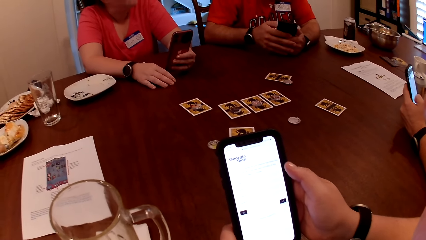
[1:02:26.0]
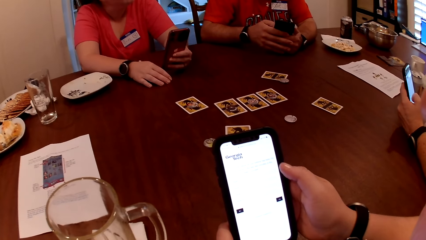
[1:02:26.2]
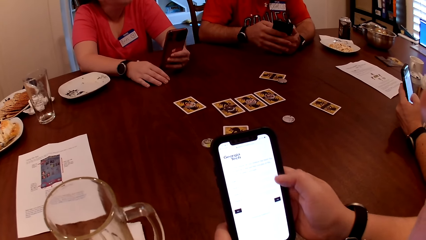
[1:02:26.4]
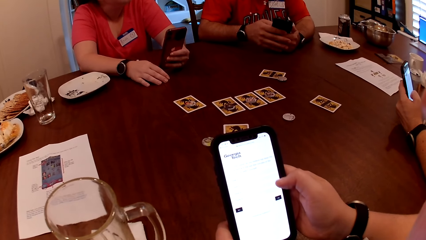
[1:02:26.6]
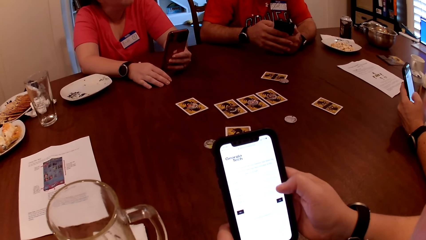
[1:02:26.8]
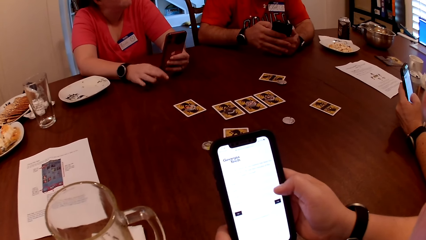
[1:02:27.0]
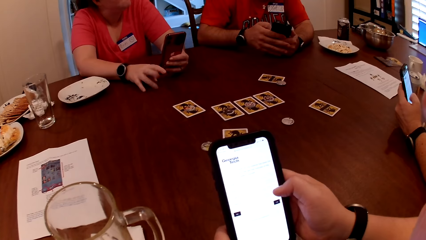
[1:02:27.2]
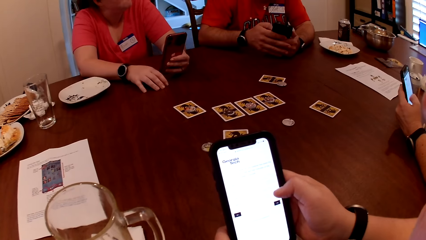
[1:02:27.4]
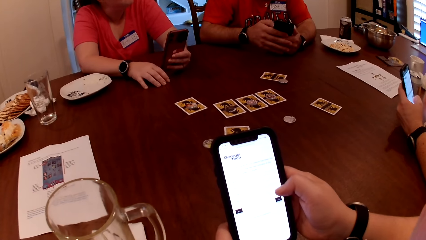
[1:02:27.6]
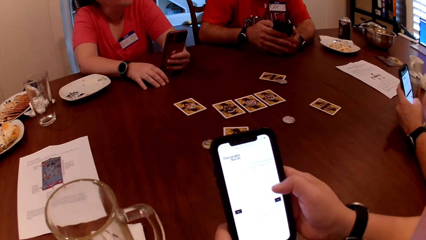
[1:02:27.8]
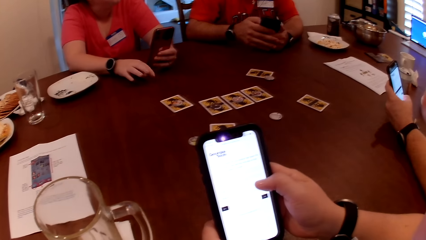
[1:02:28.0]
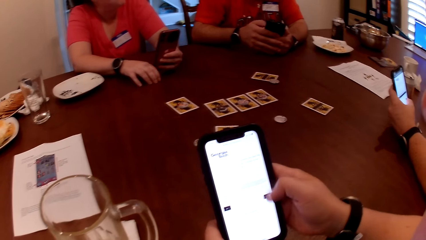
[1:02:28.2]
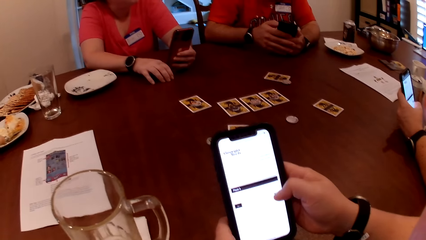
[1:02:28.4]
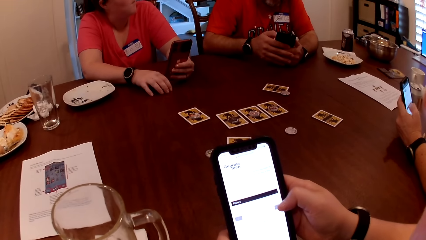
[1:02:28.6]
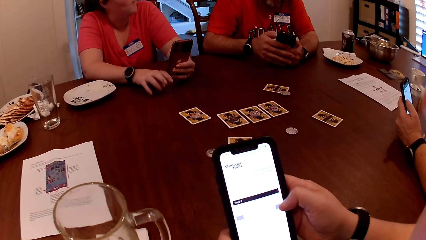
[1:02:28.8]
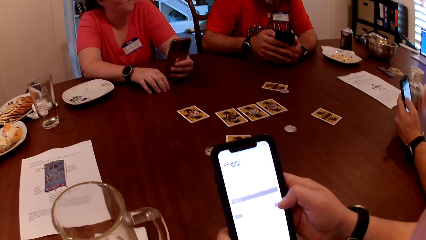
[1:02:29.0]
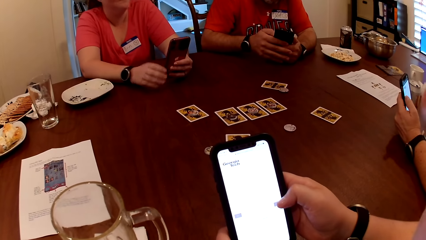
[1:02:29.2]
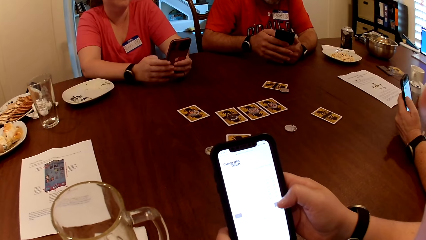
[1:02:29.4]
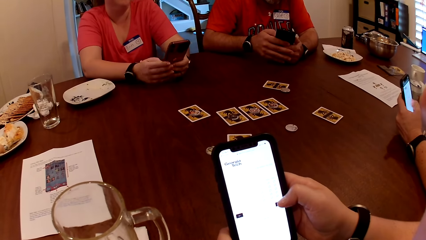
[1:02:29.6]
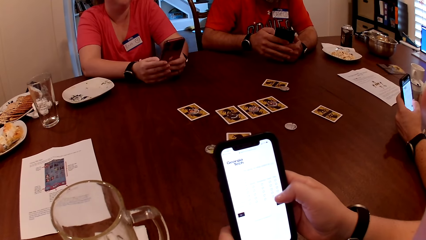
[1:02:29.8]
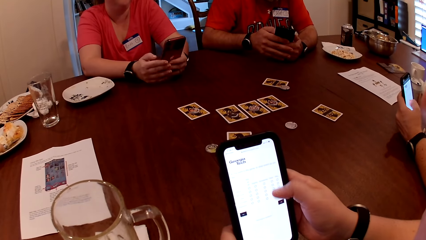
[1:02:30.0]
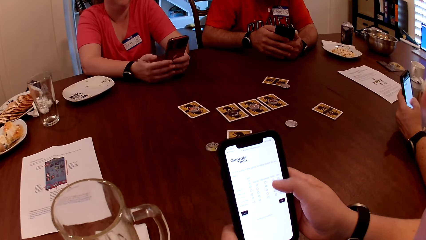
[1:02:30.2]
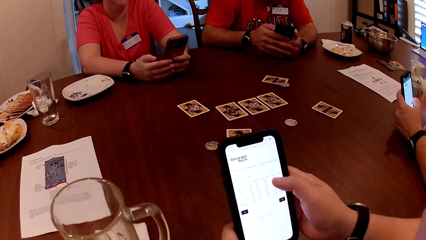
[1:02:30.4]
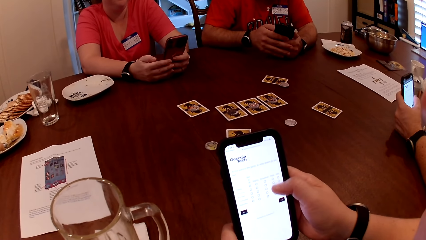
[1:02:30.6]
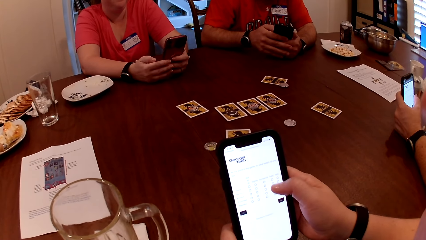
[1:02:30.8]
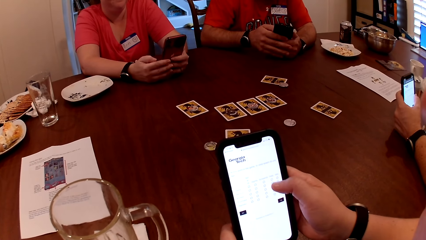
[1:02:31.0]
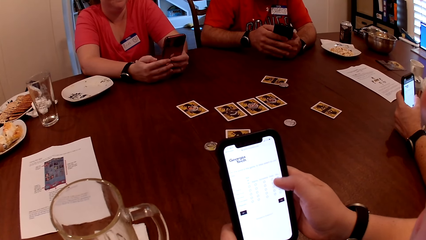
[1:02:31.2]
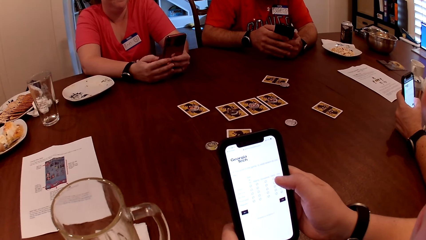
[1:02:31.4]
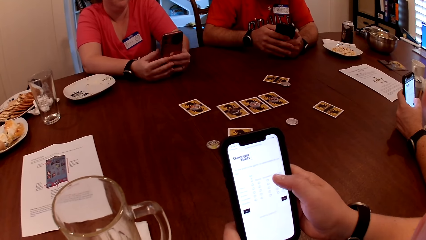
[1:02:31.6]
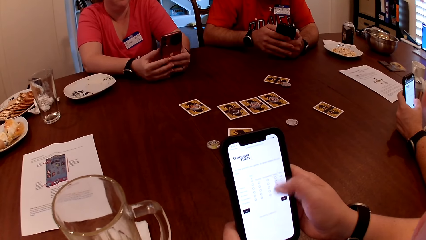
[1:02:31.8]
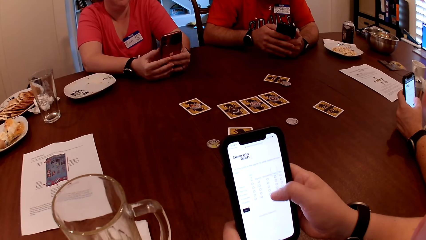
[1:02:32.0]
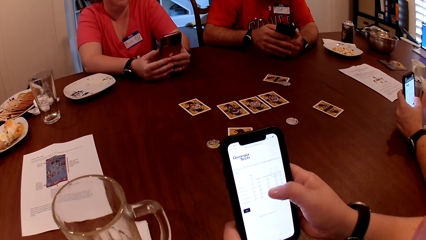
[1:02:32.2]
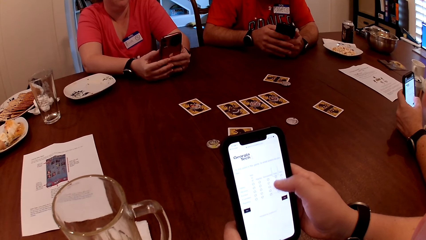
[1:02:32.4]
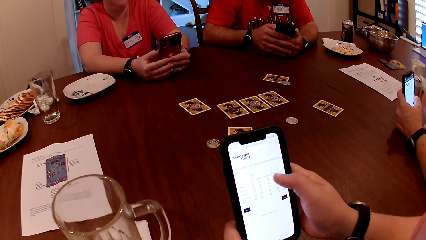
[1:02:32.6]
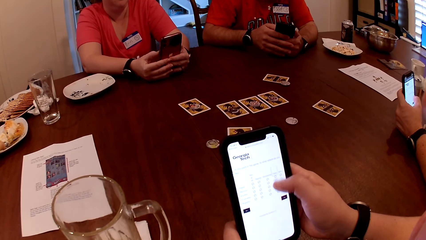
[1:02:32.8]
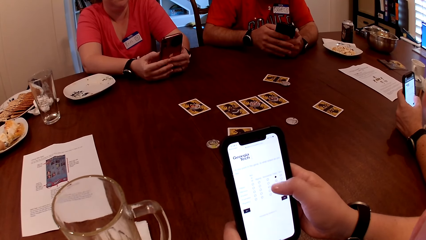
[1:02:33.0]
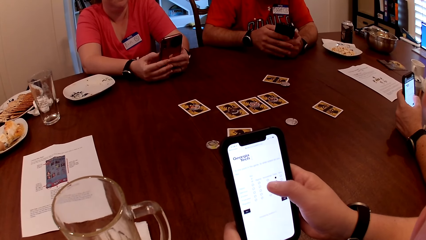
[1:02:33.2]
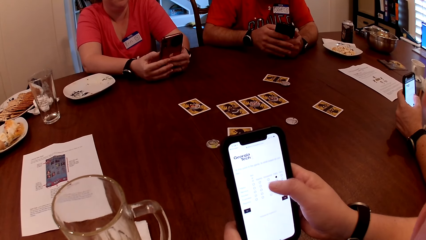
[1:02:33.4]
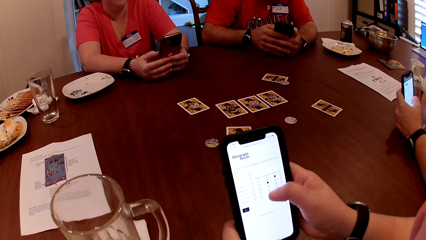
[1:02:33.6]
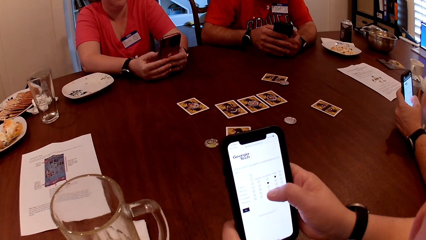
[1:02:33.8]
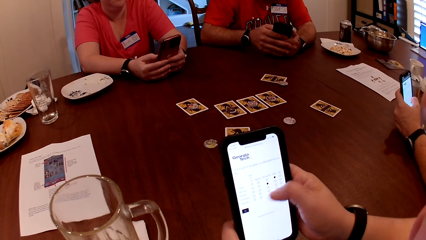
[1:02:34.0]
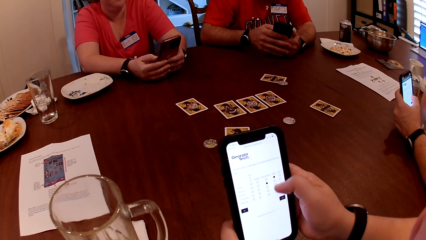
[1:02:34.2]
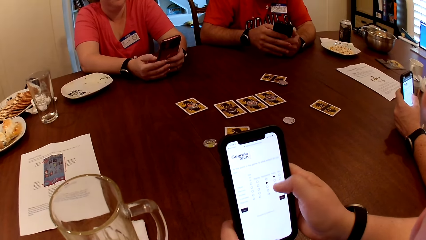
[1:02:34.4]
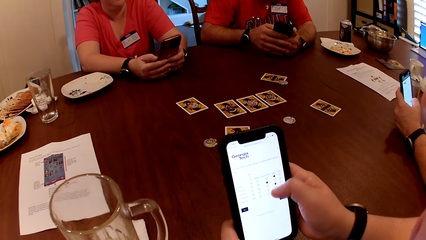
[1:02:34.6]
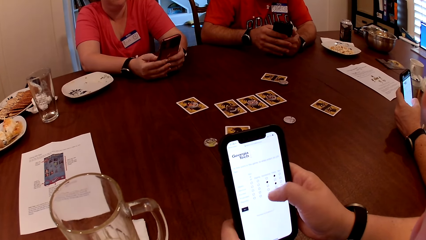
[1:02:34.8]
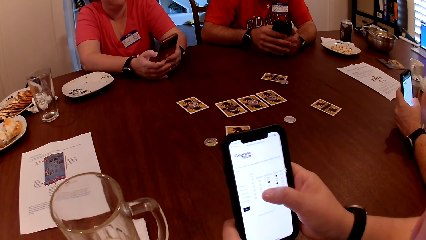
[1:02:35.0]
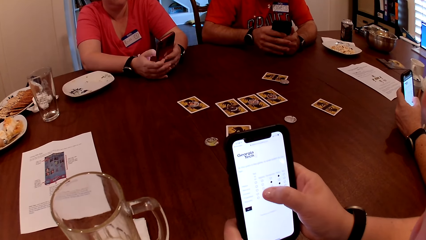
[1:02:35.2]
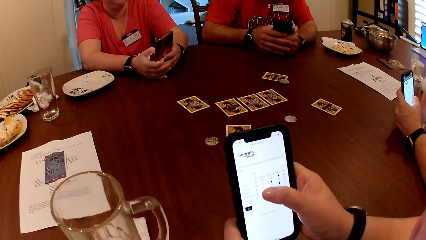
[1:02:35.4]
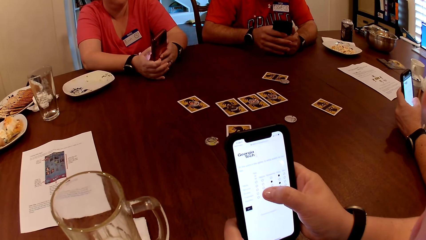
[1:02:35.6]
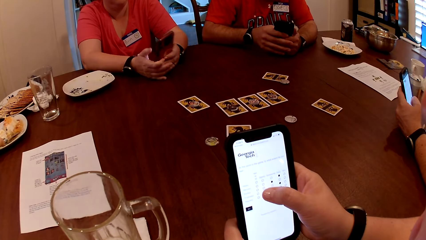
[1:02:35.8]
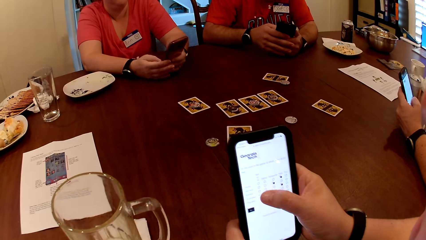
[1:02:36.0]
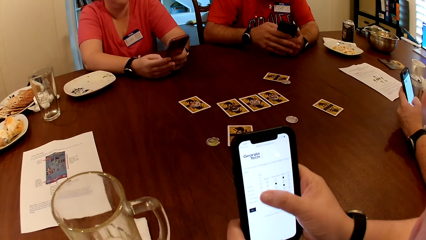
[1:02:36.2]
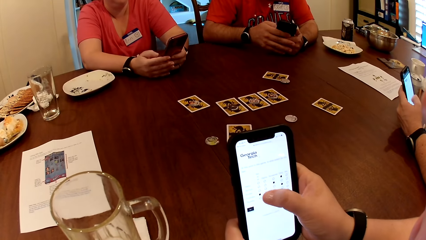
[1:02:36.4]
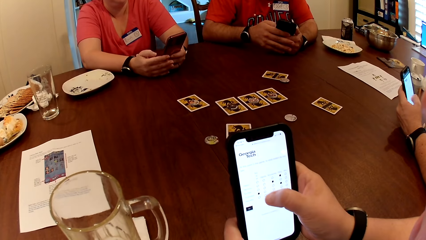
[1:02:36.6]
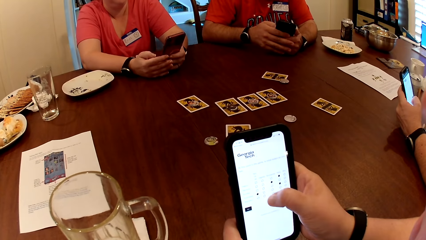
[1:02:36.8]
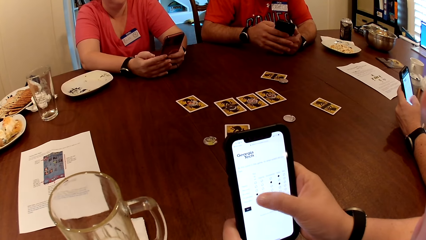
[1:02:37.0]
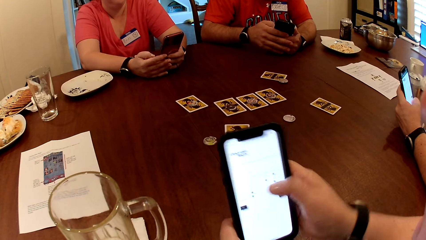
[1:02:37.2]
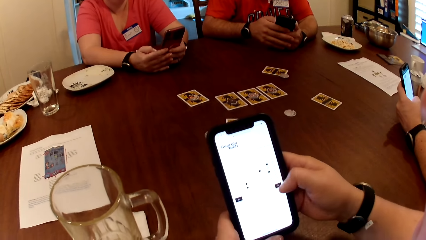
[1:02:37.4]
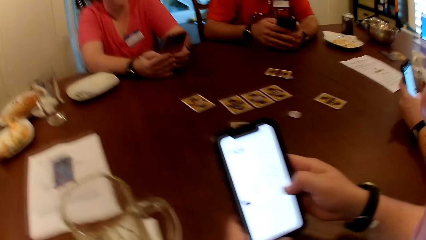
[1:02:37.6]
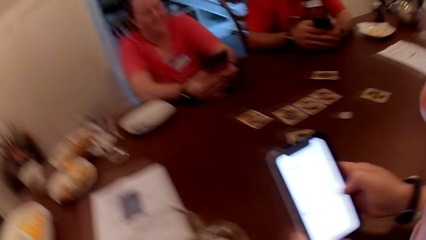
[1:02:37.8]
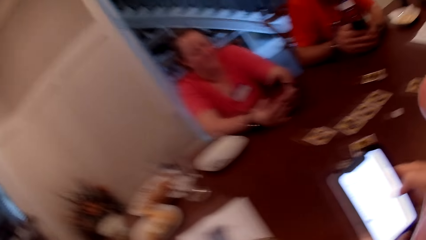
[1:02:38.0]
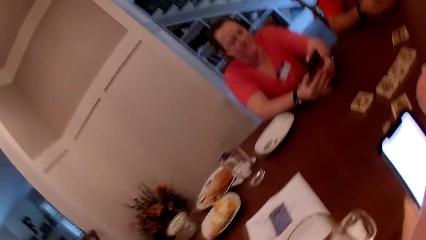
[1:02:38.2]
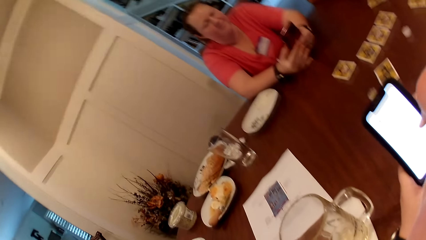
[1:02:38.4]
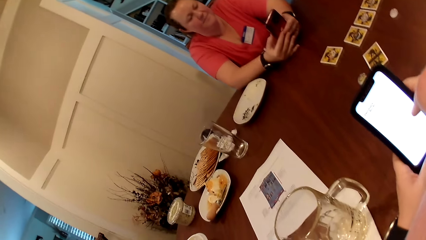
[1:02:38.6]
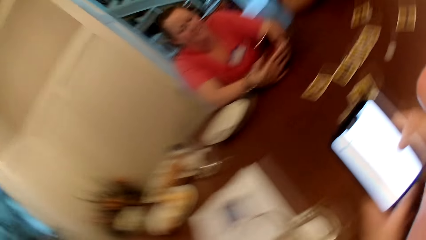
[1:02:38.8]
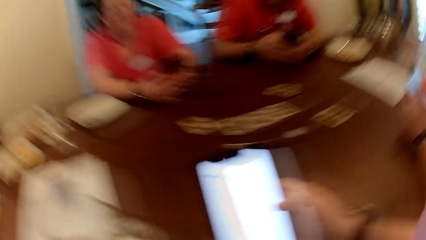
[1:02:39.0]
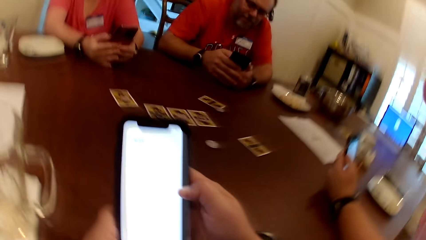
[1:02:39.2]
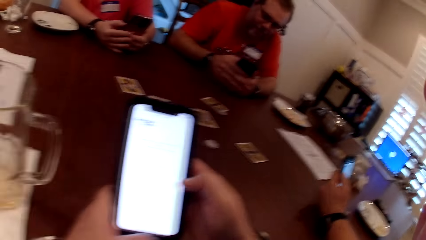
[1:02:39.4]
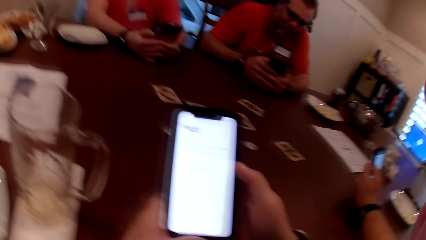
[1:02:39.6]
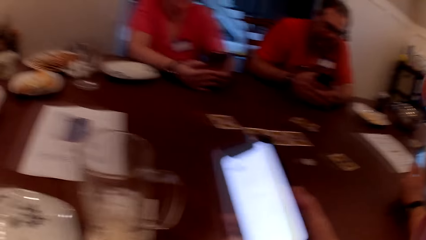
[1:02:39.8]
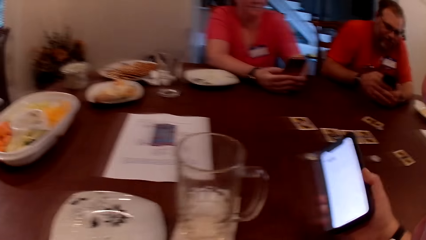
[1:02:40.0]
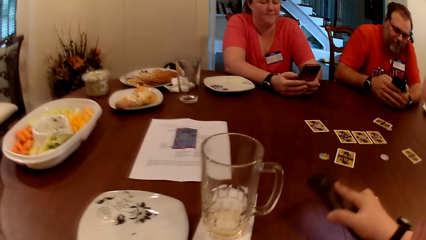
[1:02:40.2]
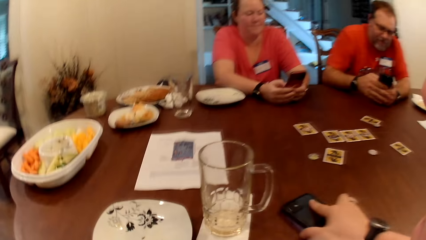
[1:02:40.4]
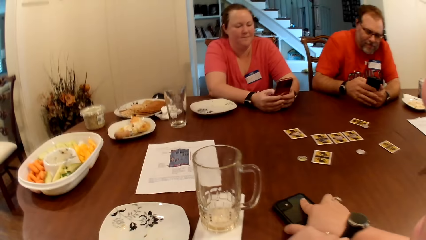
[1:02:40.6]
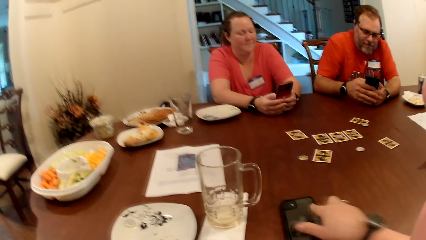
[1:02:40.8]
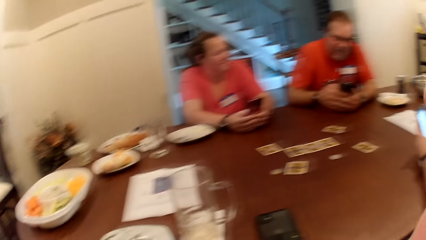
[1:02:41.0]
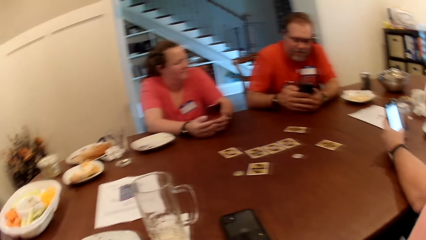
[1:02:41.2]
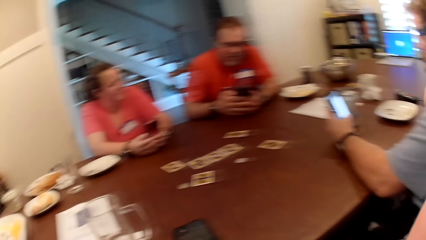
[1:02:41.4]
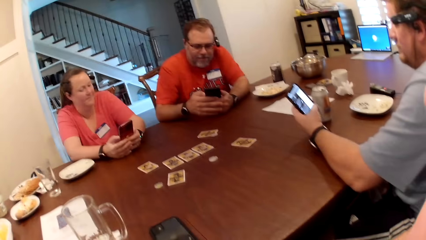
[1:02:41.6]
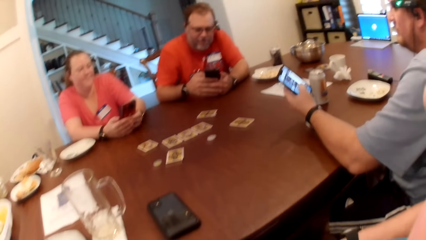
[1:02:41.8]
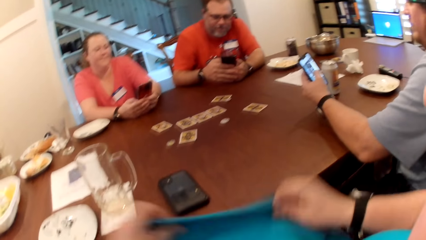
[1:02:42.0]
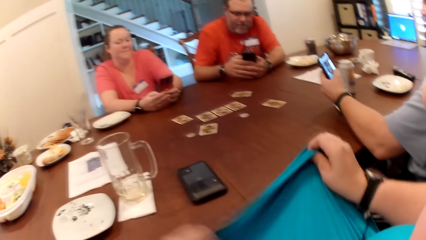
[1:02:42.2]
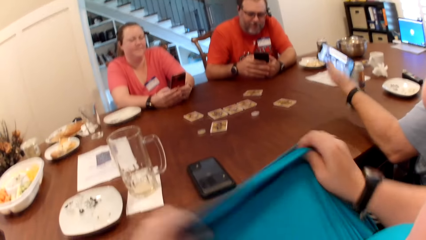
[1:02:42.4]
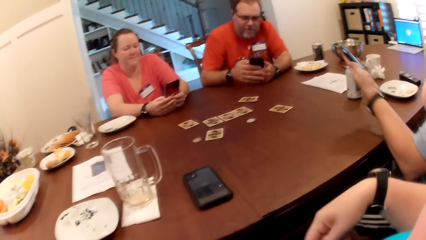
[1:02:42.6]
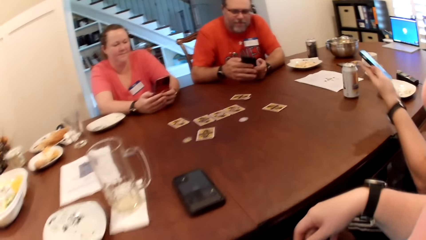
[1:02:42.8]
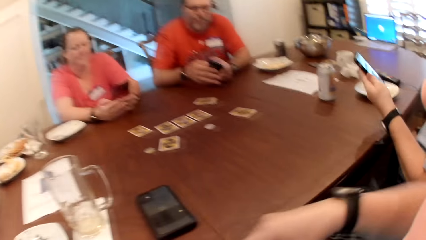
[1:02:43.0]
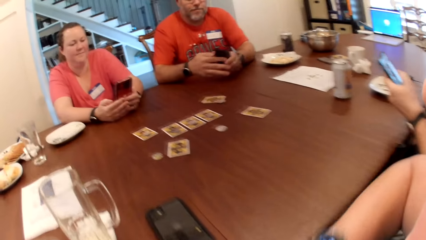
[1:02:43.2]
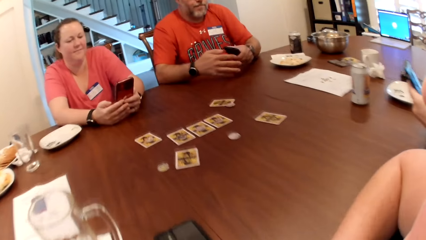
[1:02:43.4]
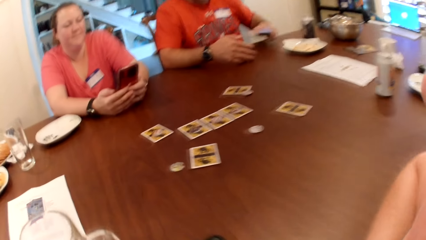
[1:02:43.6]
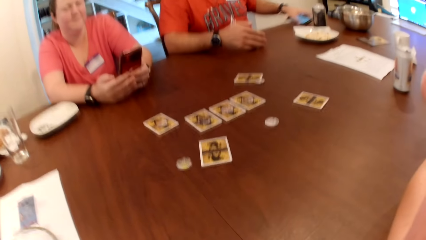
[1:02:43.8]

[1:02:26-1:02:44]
A person uses the phone. The camera wearer stares at the room. She drops the phone on the table with her right hand. She adjusts her cloth with her hands. She stretches the cloth.
